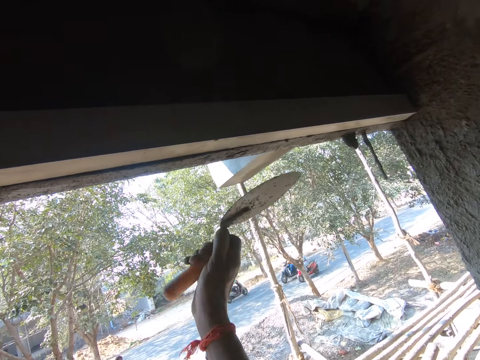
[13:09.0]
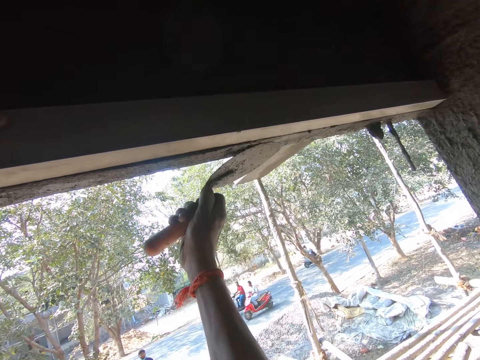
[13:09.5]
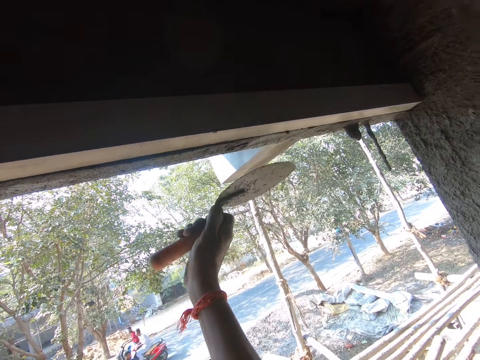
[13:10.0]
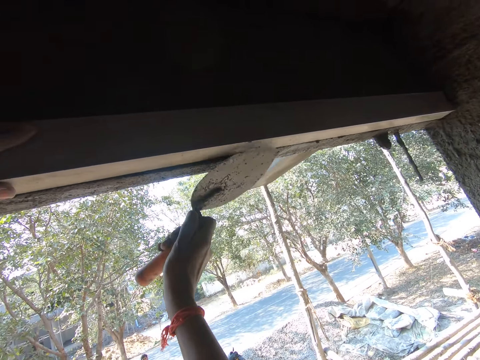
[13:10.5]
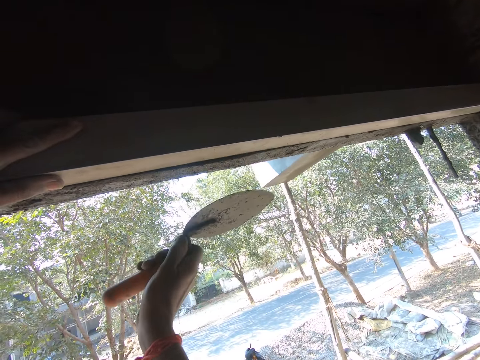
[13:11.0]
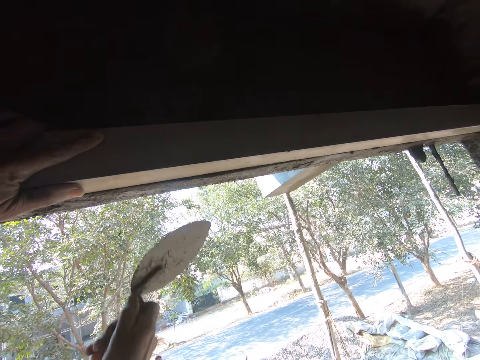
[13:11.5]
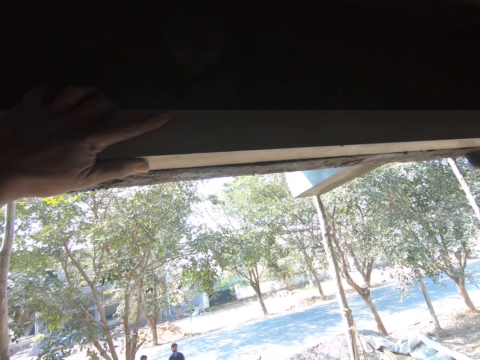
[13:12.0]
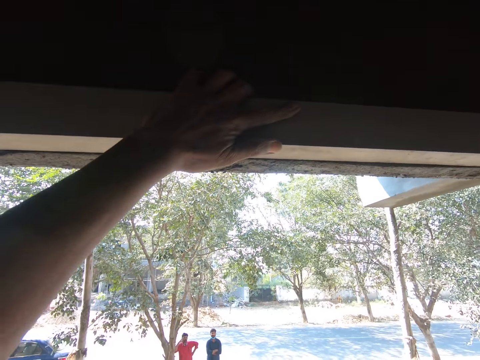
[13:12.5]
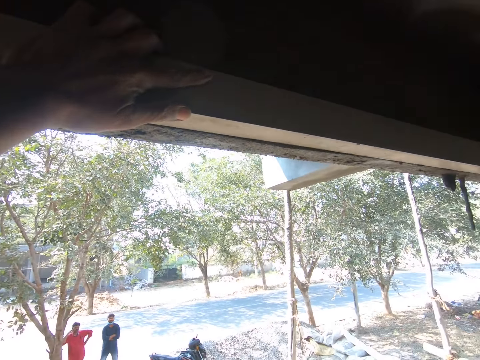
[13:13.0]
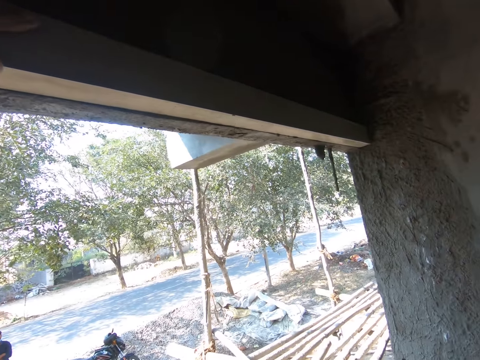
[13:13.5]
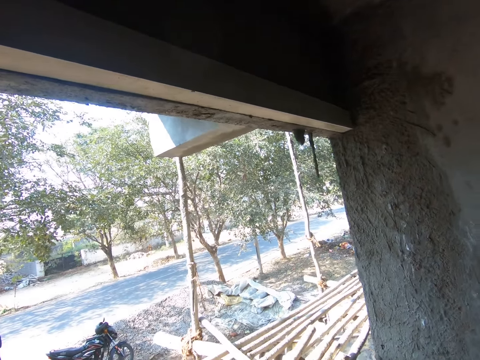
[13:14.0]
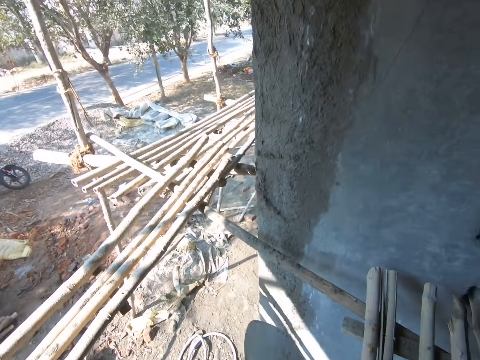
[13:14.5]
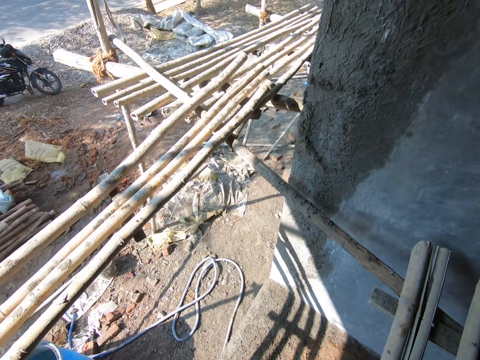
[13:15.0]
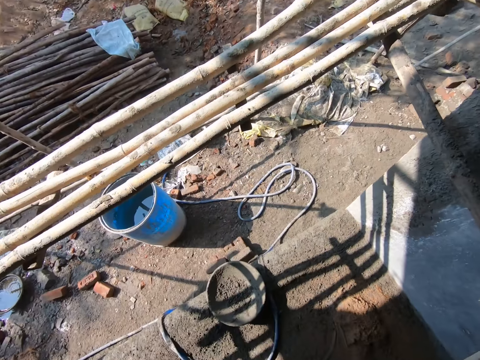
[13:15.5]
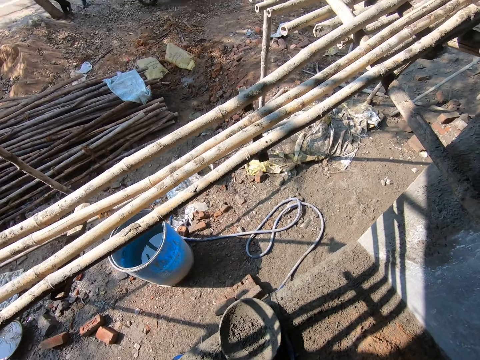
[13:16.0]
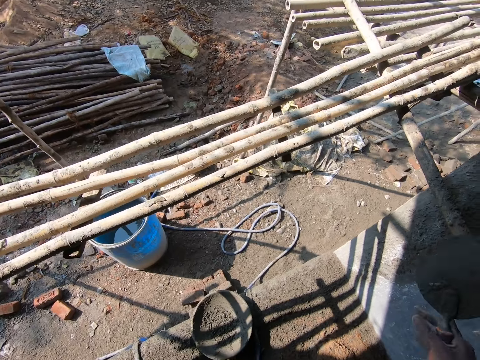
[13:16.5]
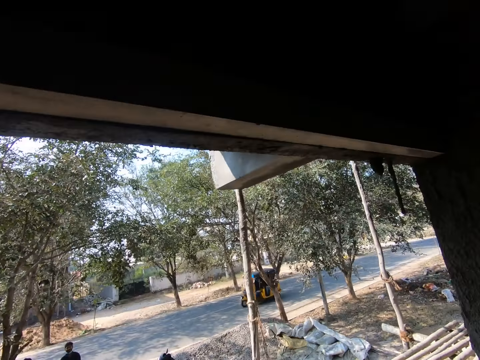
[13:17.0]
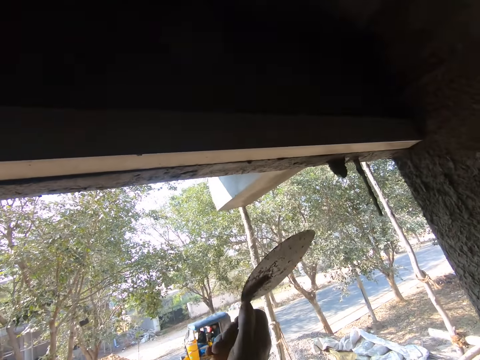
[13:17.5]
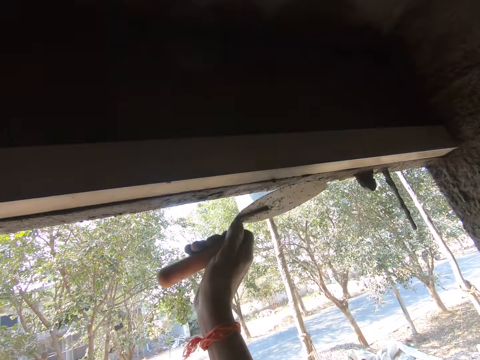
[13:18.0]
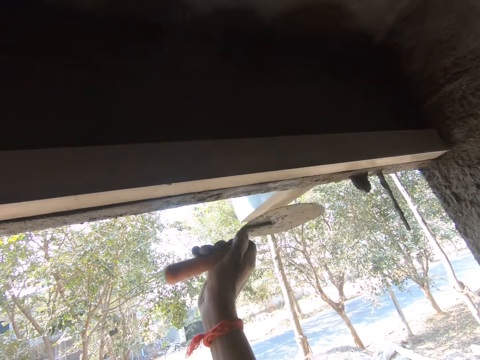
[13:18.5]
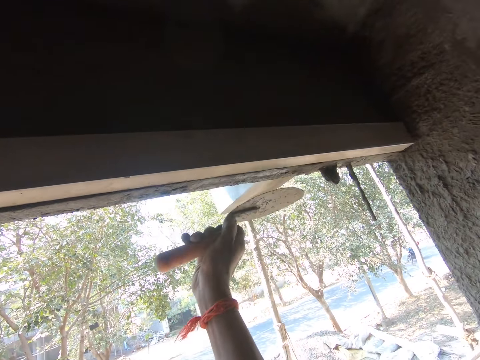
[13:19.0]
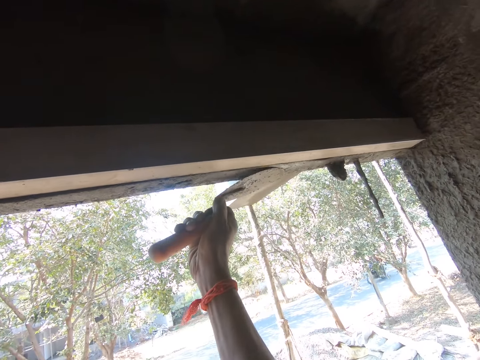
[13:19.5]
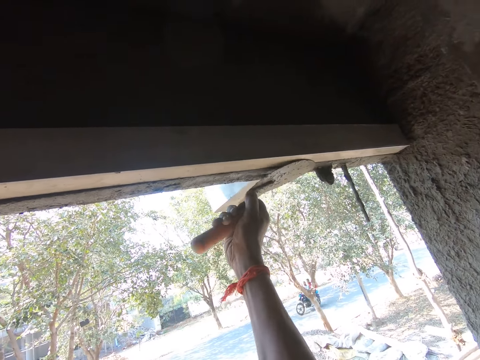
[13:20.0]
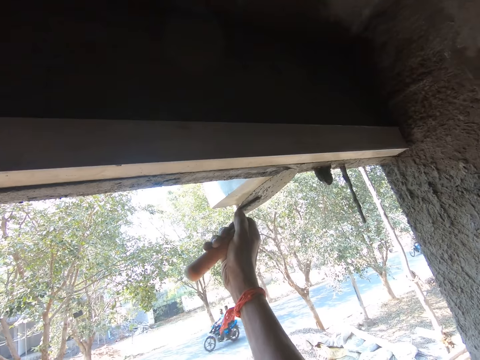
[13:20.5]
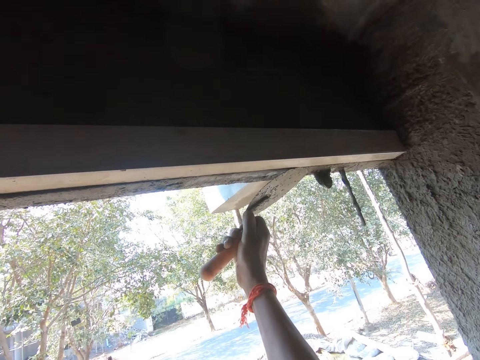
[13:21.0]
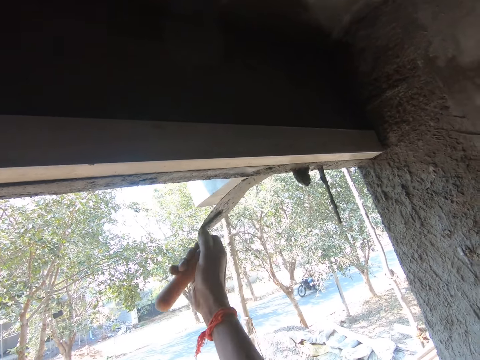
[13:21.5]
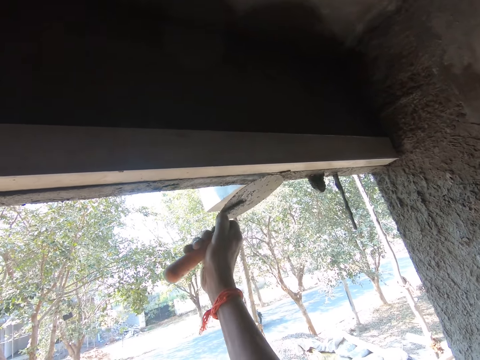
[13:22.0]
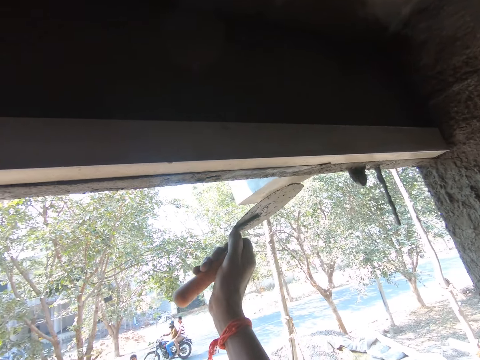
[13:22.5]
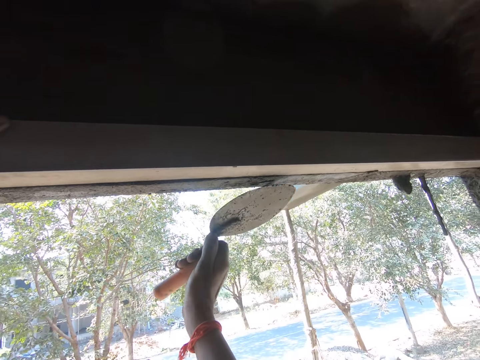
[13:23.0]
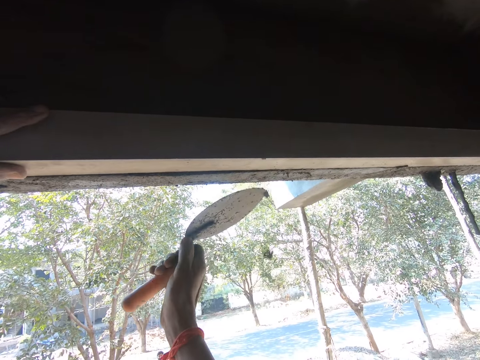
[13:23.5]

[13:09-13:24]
The camera wearer levels the concrete on the wall with the trowel. They plaster the wall with the trowel. They look down. They look around. They level the concrete on the wall with the trowel. They plaster the wall with the trowel.

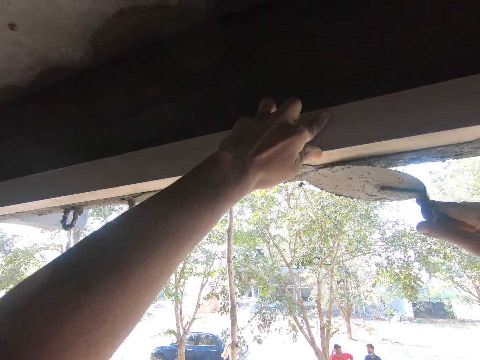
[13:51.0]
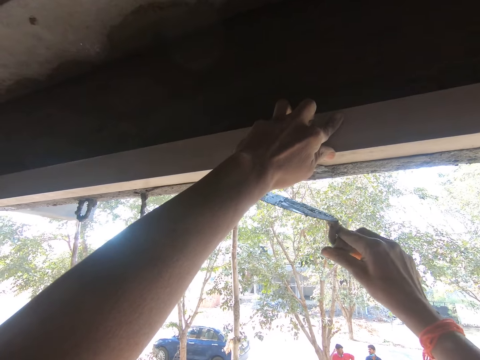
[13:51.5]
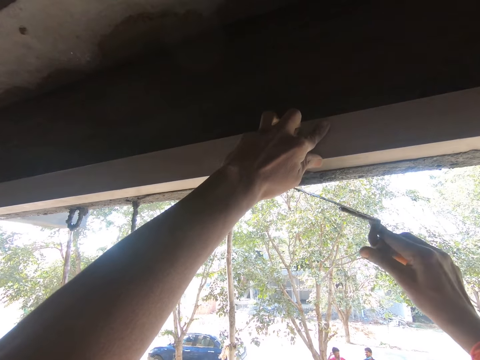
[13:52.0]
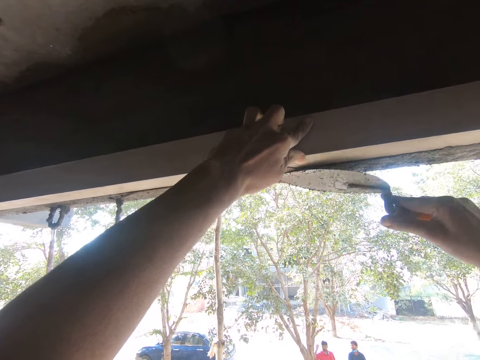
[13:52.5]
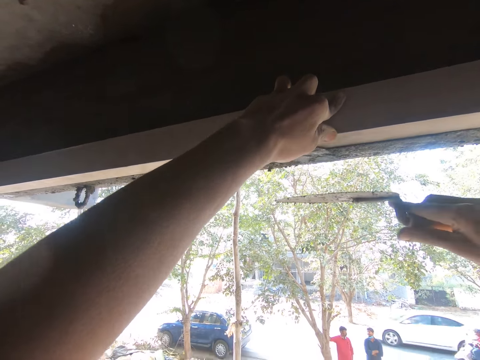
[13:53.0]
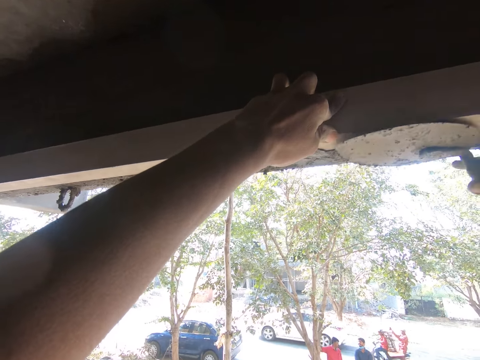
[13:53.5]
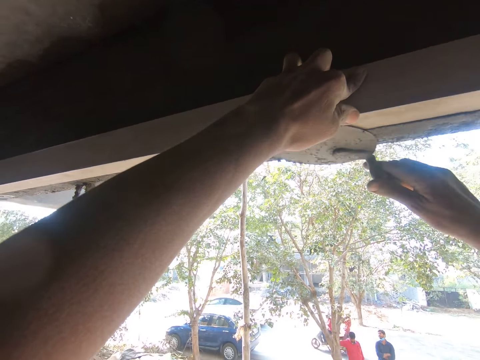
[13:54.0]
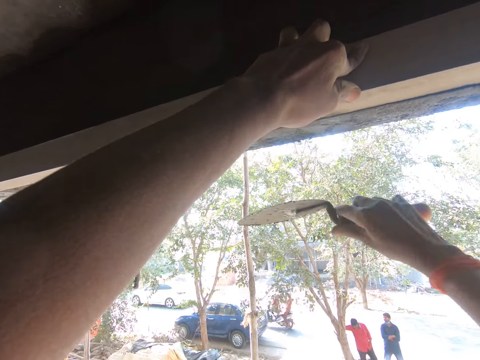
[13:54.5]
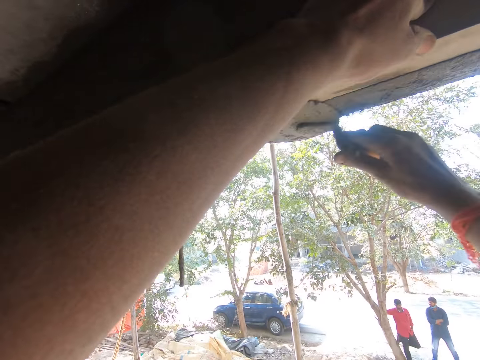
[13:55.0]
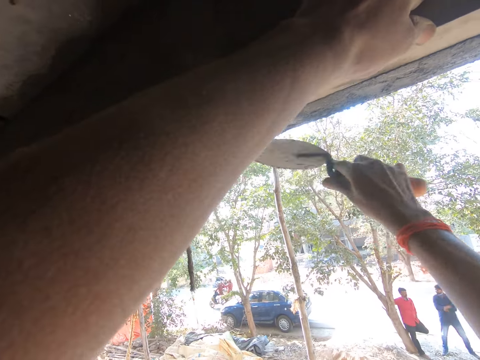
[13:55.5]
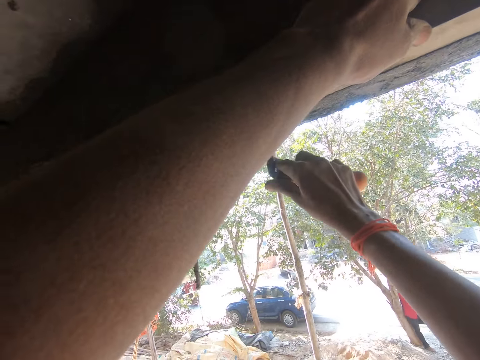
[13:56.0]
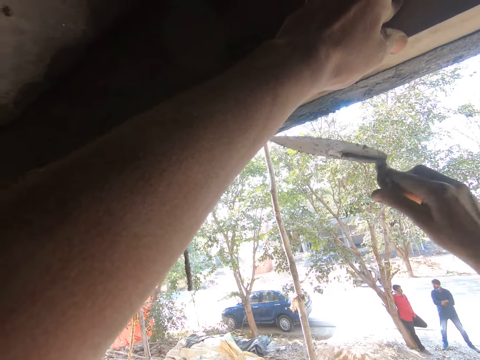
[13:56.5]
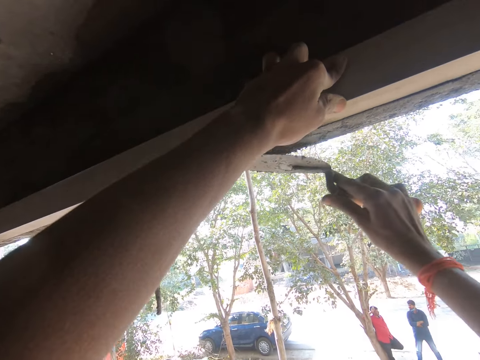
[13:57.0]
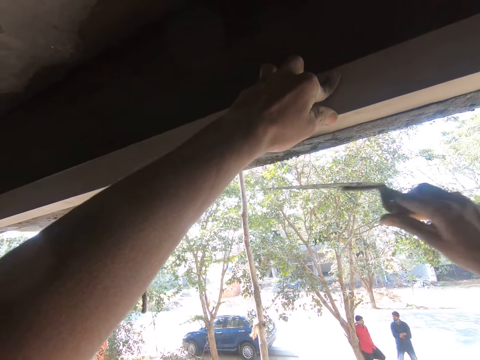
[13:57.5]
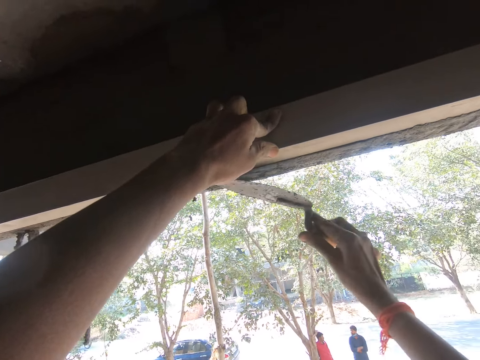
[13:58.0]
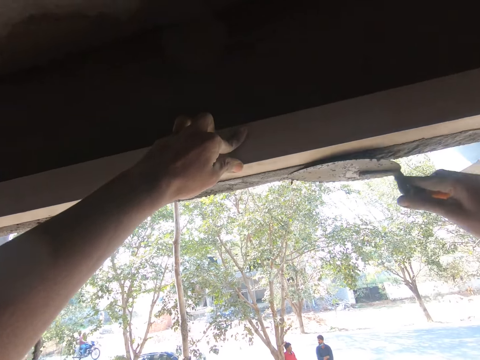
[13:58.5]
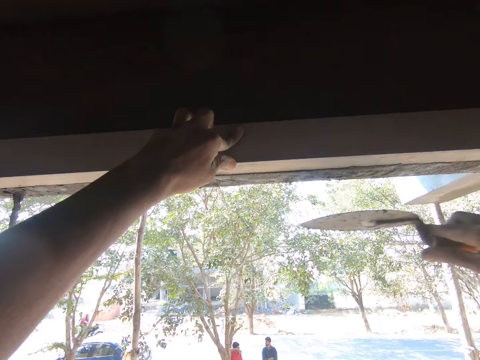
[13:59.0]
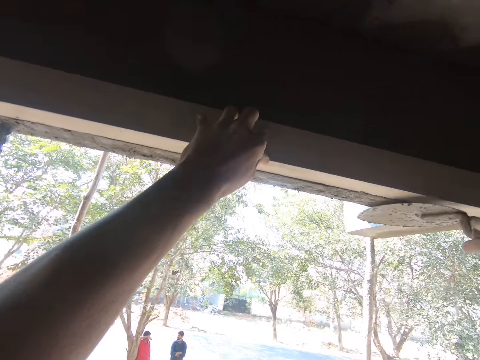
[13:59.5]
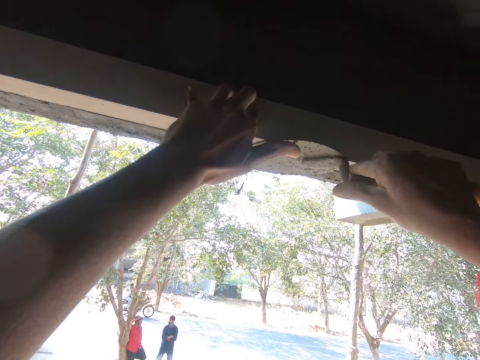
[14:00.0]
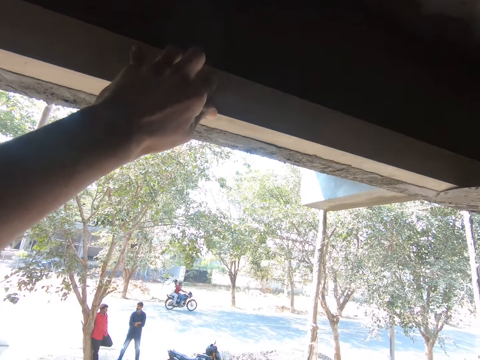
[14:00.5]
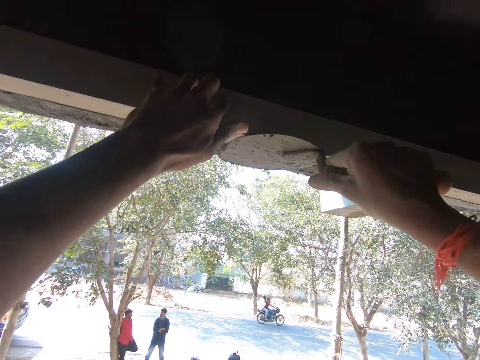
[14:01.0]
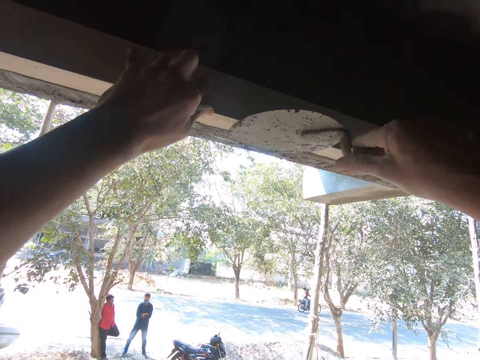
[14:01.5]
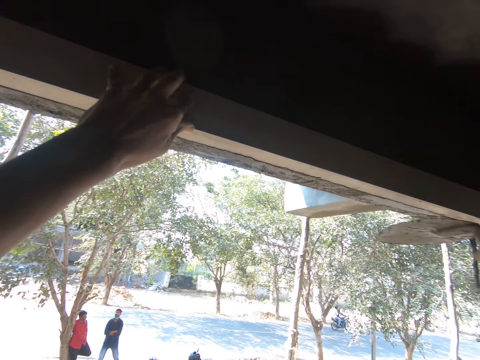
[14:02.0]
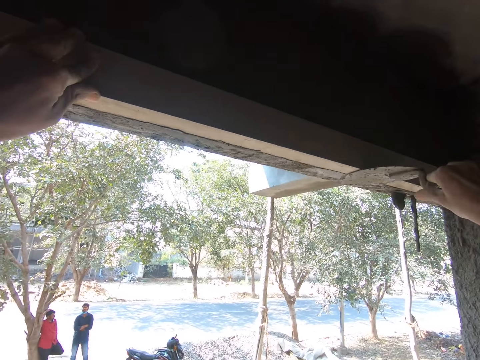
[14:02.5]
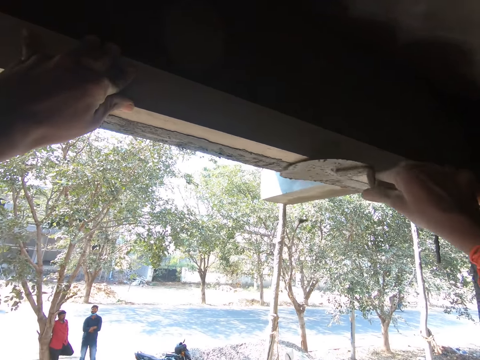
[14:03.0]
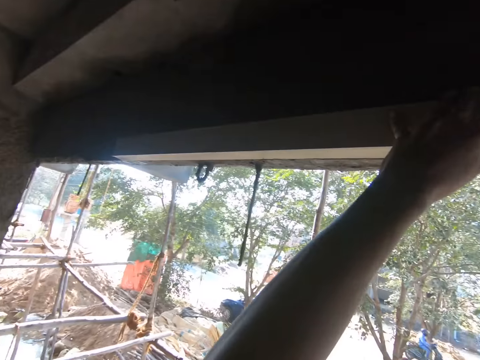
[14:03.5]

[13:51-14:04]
The camera wearer stops. They polish a wall with a trowel. They stop. They cut mortar with the trowel. They stop. They polish plaster with the trowel. They stop. They polish the plaster with the trowel. They stop. They polish the plaster with the trowel. They stop. They polish the plaster with the trowel.
